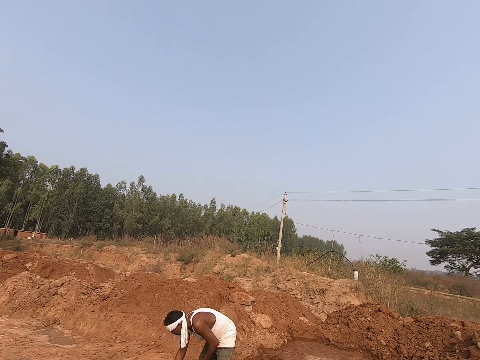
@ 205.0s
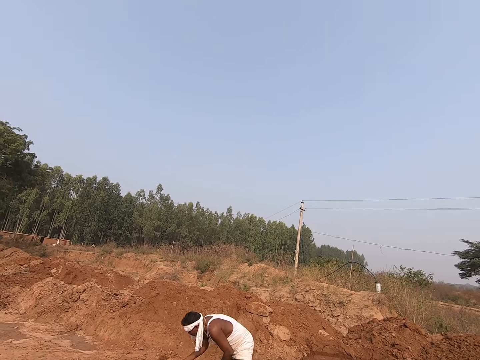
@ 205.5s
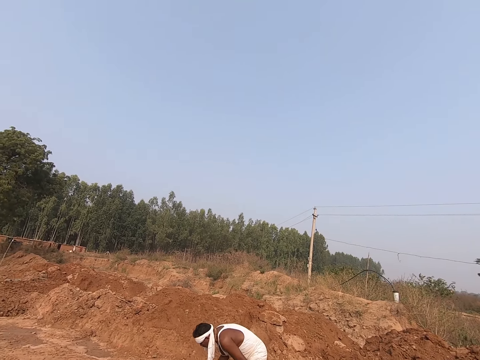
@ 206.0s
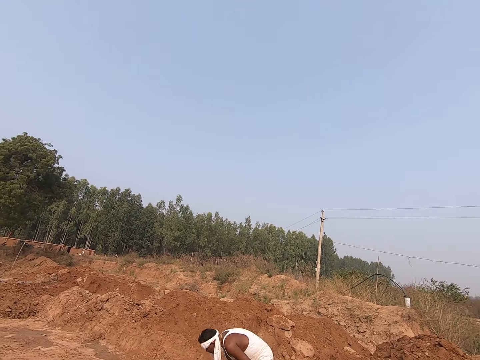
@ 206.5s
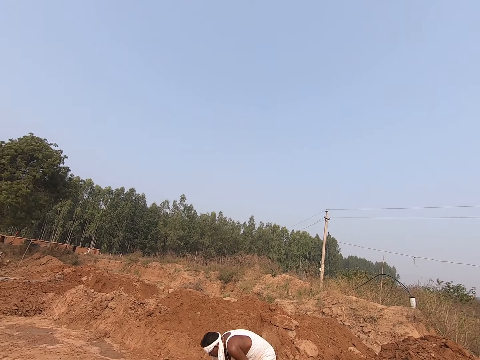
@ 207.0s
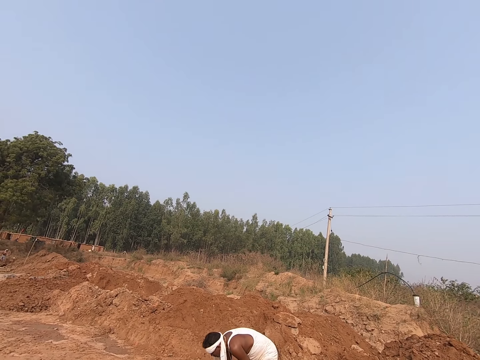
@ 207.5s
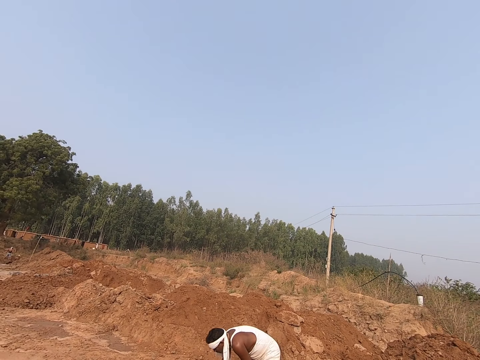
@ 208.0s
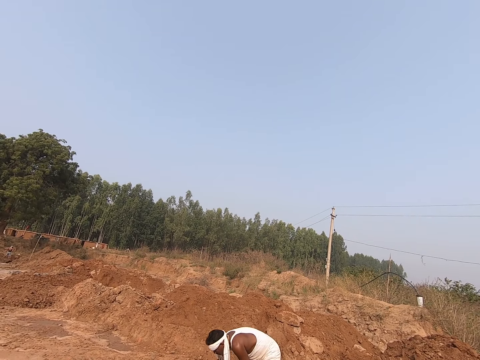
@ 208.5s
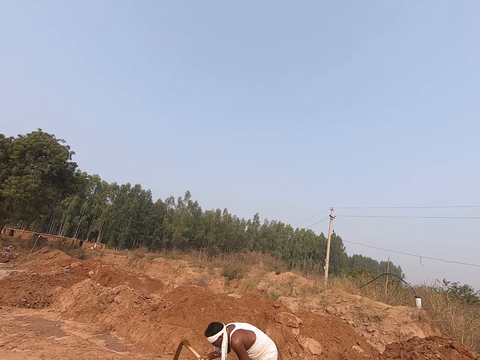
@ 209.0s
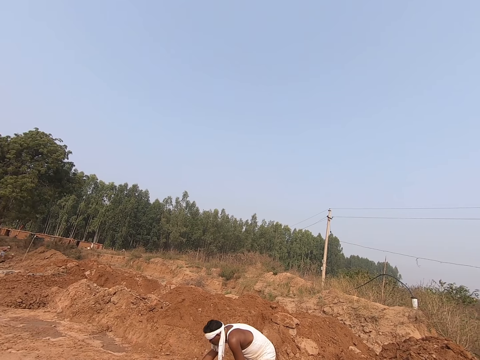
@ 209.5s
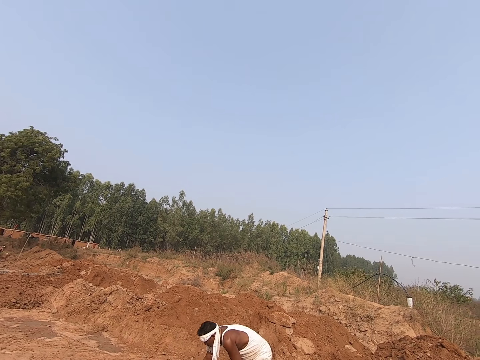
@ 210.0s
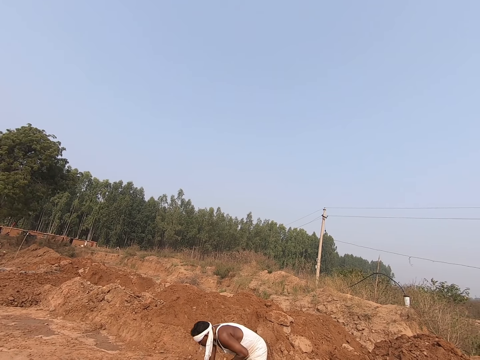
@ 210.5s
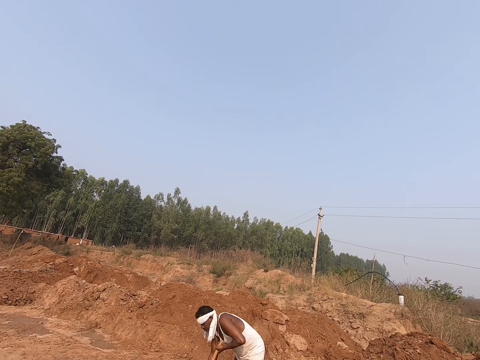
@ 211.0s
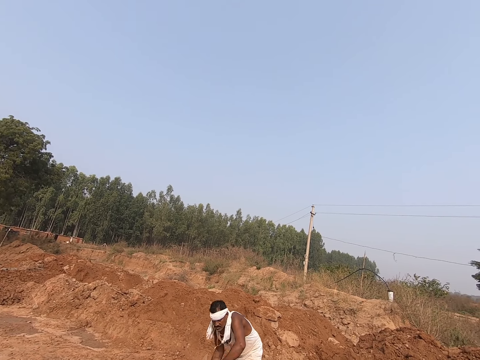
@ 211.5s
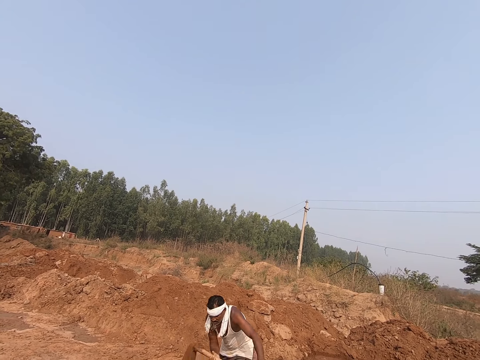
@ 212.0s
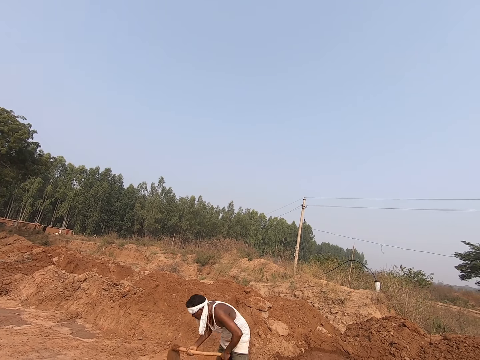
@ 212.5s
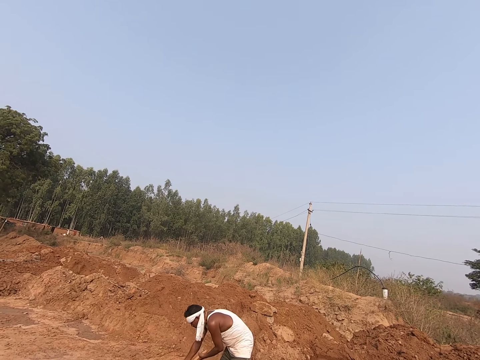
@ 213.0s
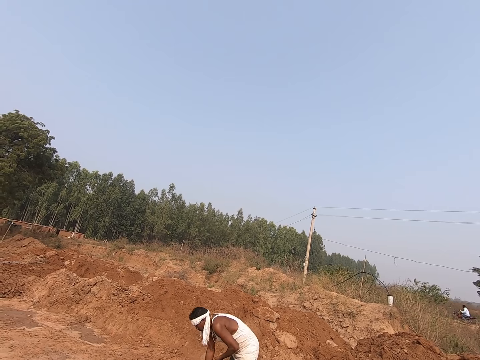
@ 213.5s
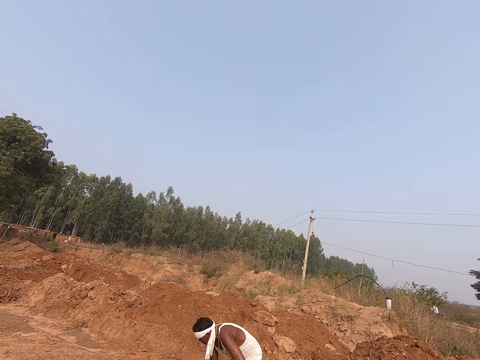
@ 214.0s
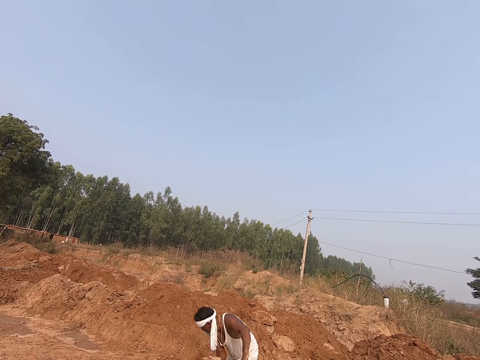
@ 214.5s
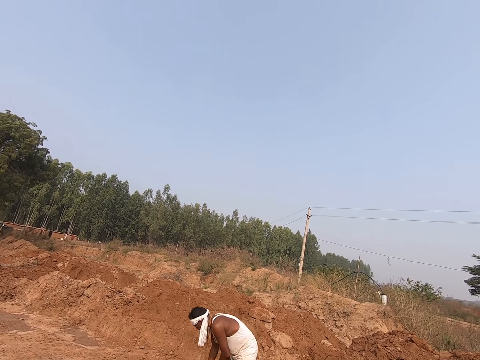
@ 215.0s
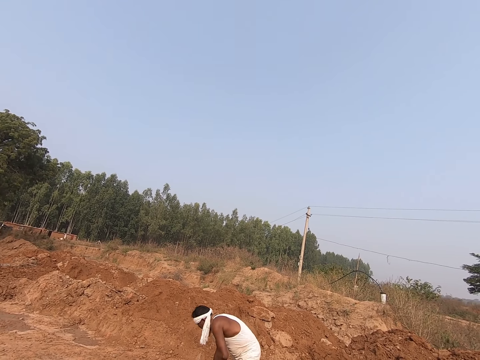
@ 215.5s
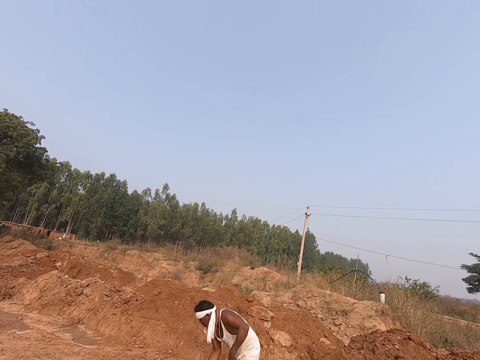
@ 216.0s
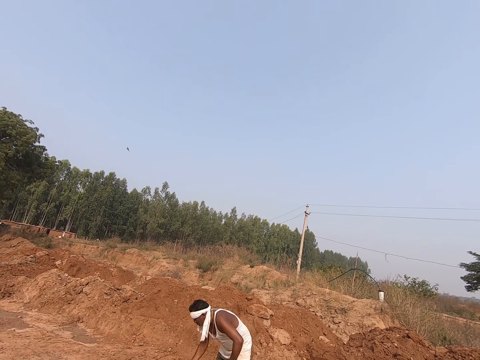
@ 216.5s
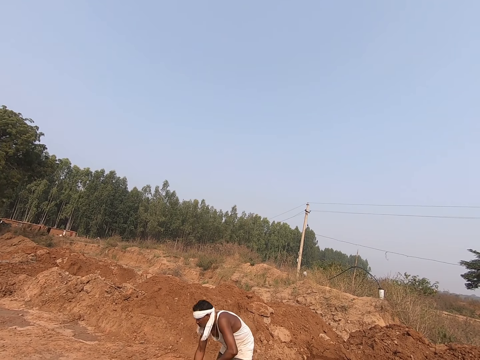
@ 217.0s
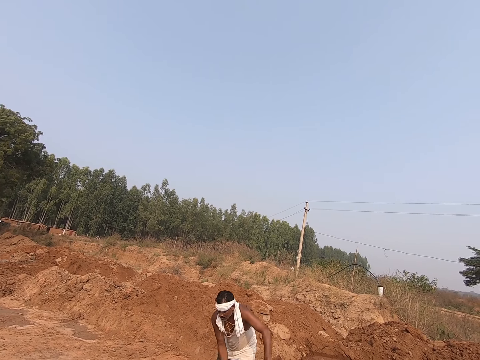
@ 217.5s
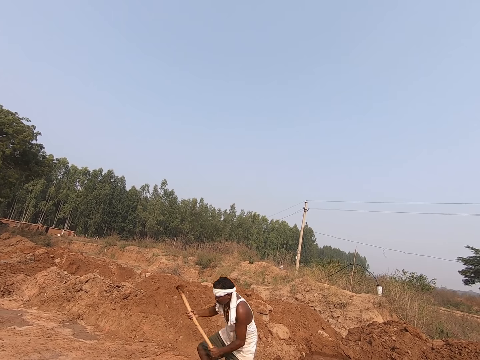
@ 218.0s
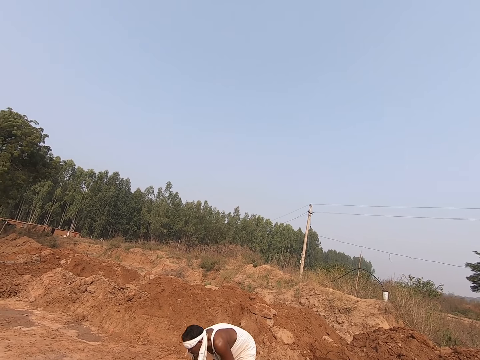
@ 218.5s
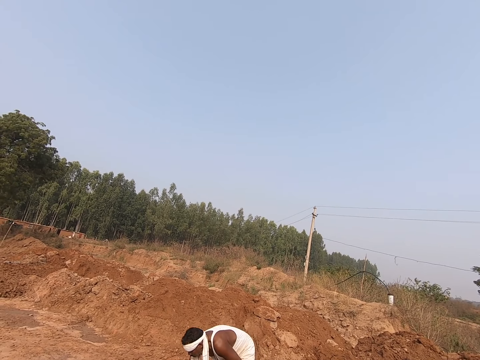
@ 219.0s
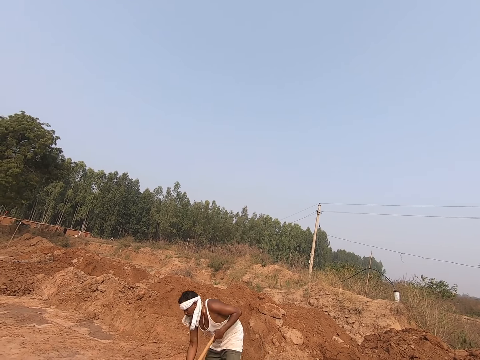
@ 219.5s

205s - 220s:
A man digs the site with the hoe. The camera wearer moves soil on the site with the hoe.

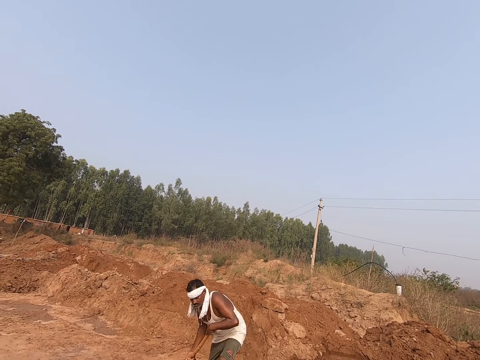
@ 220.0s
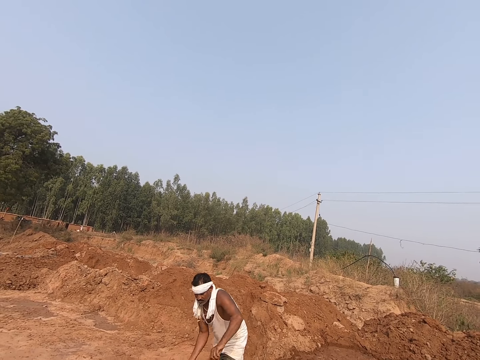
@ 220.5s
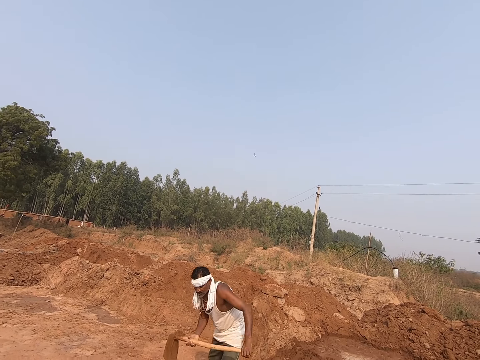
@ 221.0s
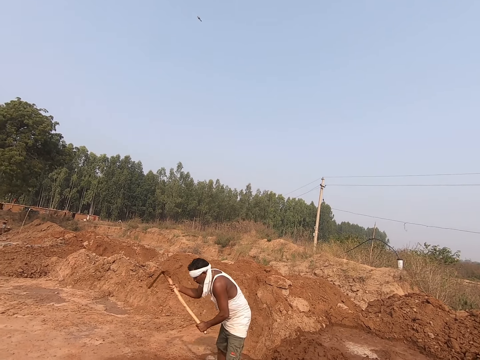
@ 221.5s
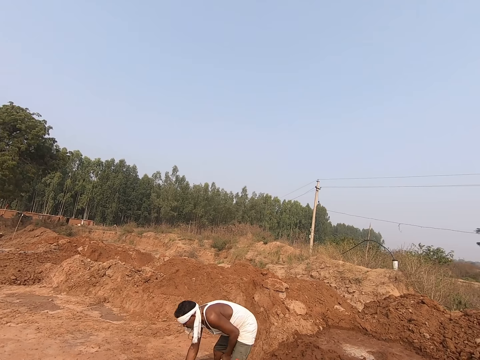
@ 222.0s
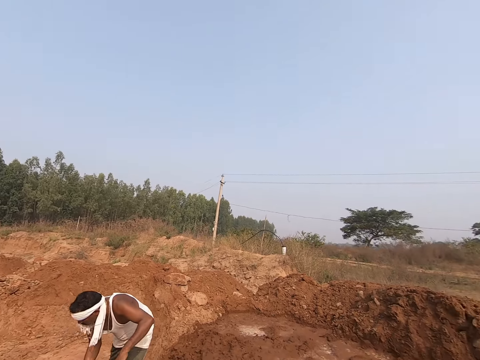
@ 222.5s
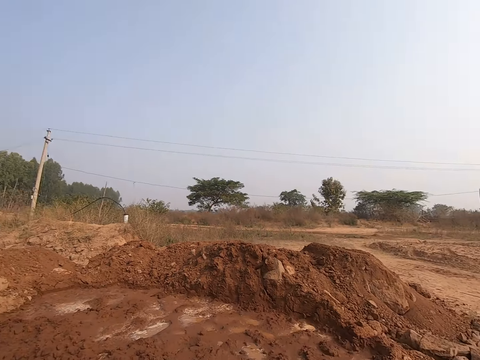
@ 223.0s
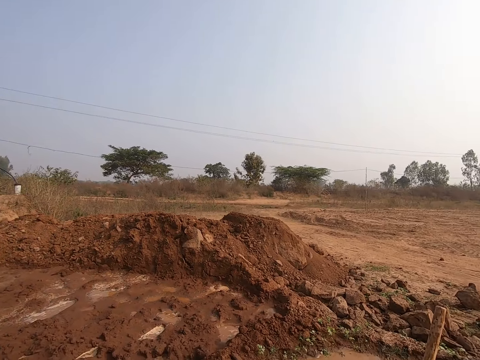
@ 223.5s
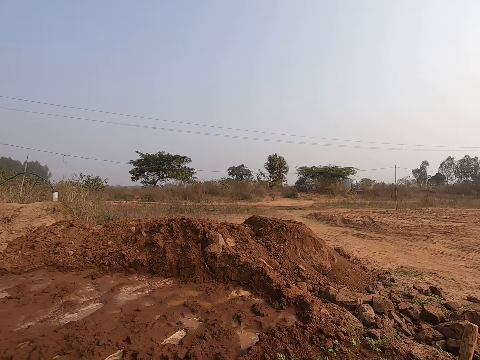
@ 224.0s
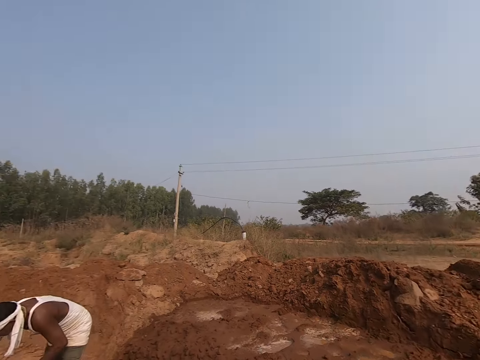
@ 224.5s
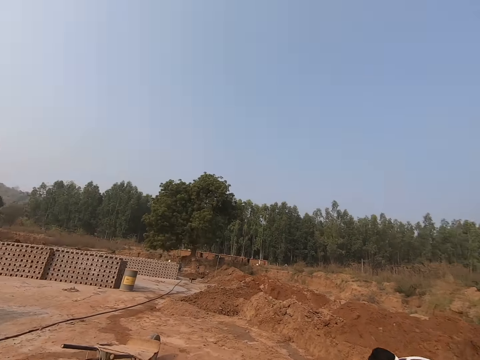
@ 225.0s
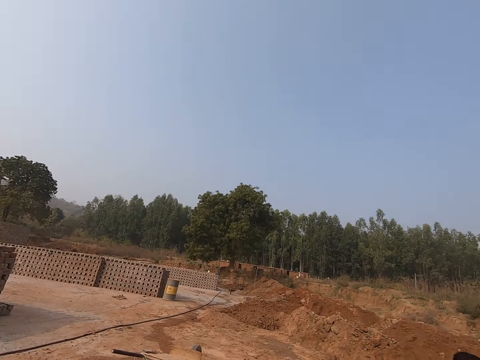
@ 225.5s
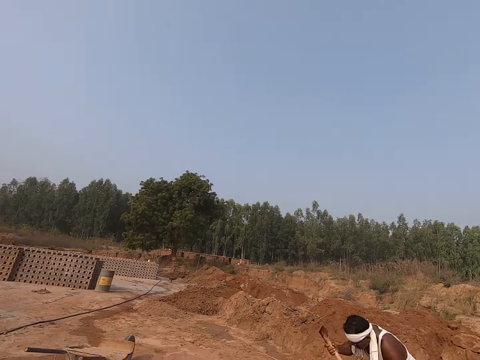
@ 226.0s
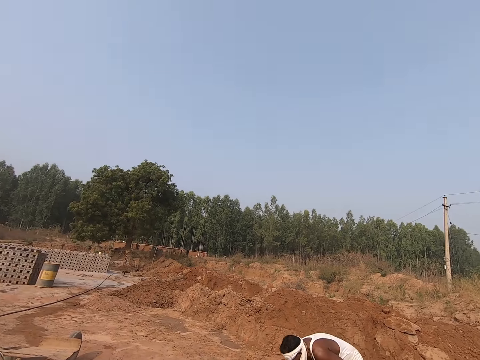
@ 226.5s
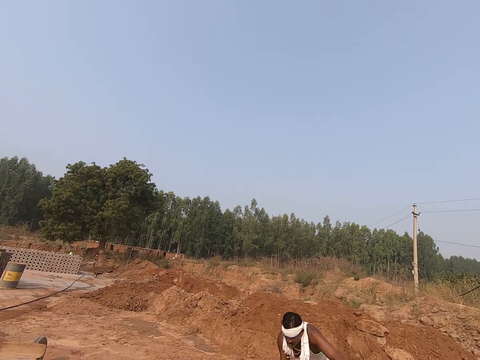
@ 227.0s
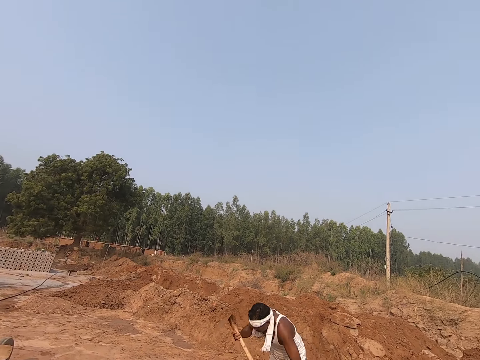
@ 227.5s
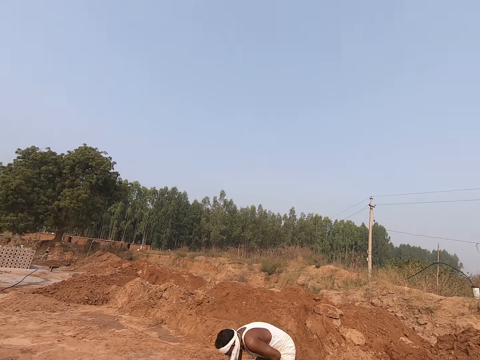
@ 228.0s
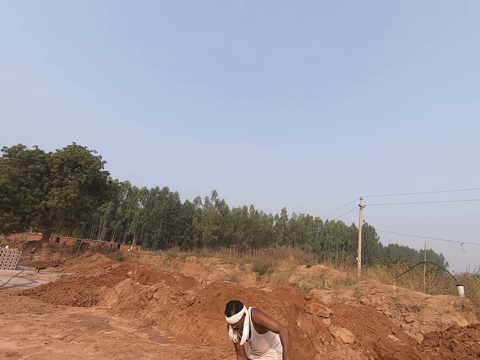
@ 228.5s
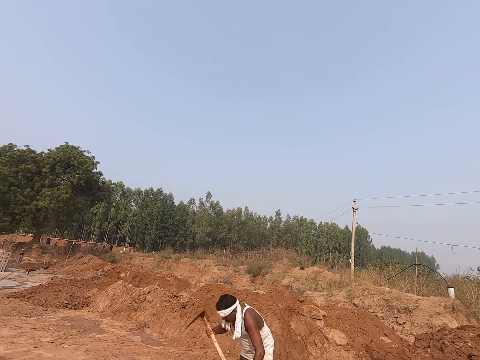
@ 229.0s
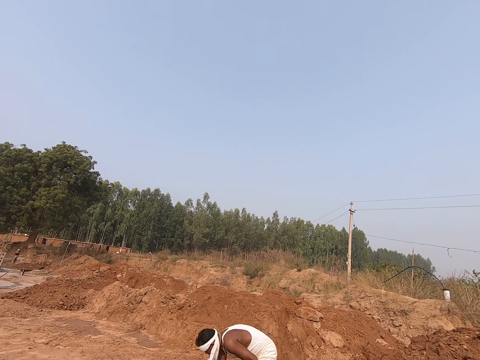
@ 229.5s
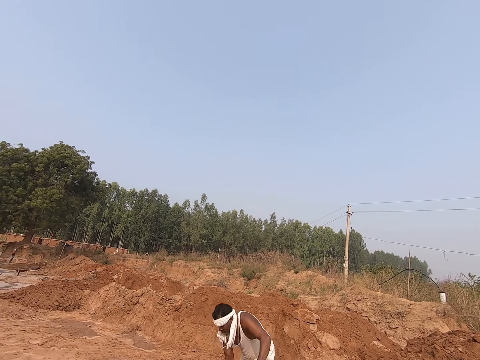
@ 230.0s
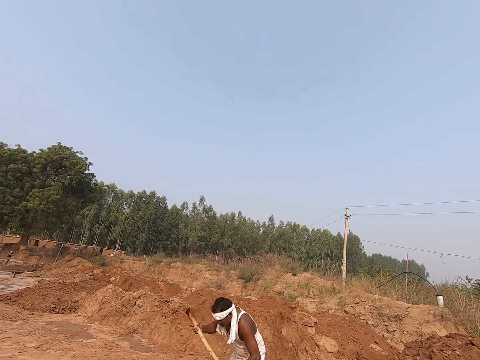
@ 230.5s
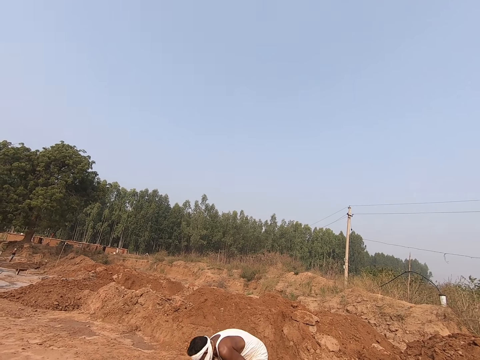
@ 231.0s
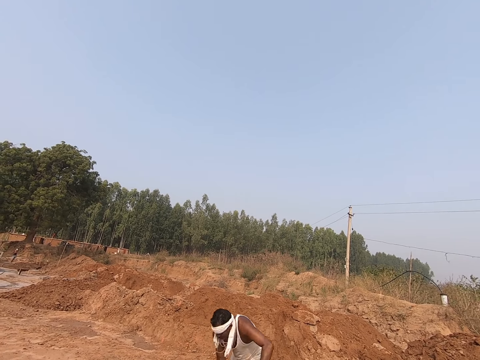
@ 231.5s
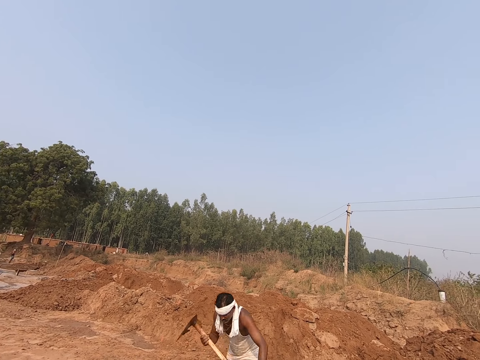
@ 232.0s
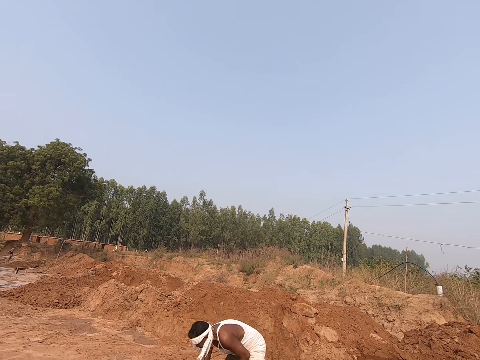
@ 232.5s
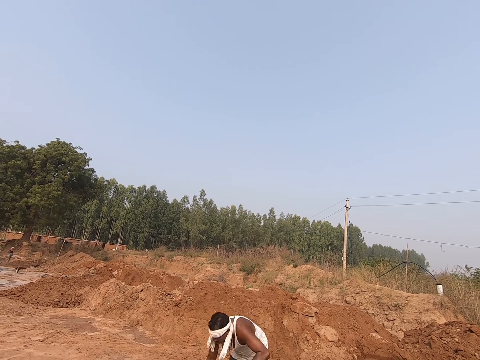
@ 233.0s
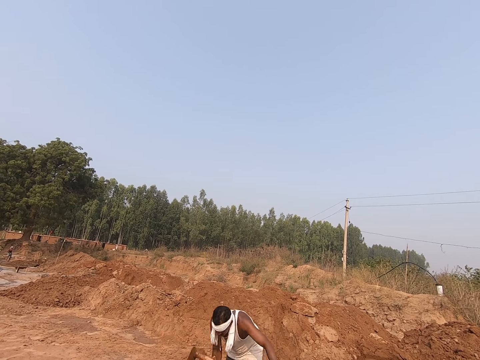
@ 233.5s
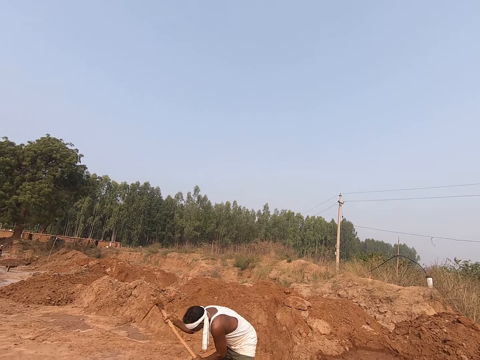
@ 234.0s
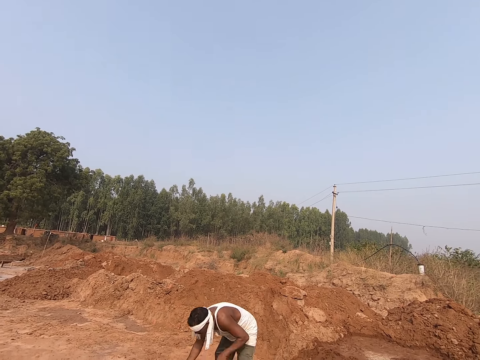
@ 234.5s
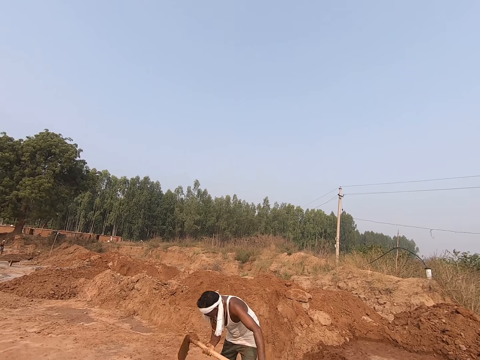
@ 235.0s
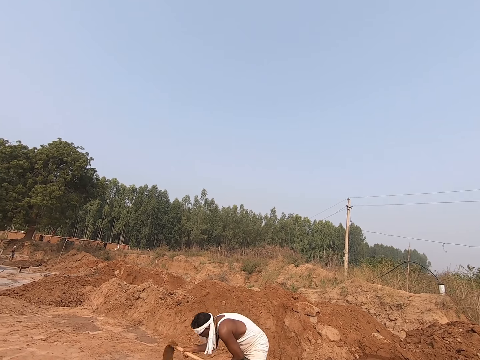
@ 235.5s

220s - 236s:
The camera wearer looks around the site. They look at a person.
